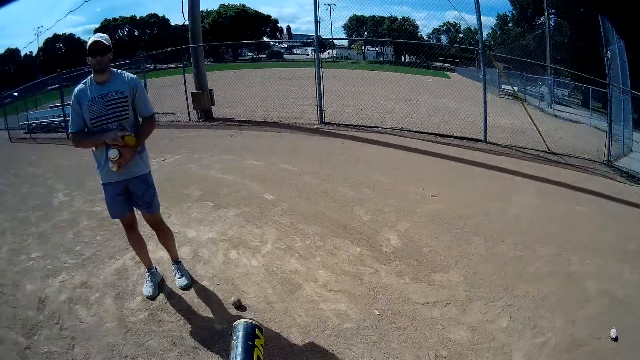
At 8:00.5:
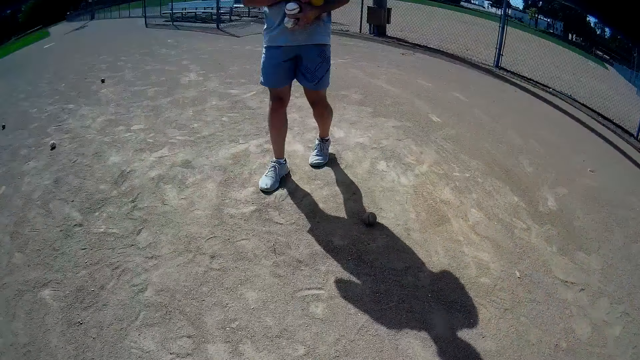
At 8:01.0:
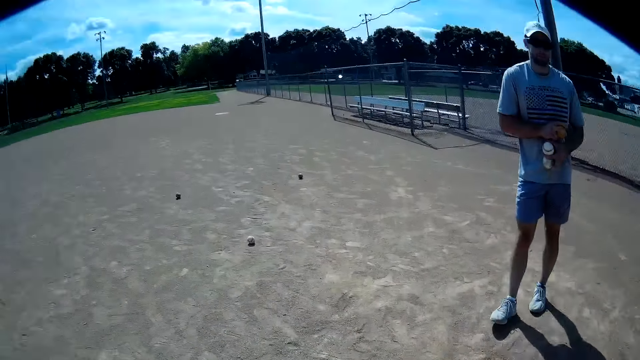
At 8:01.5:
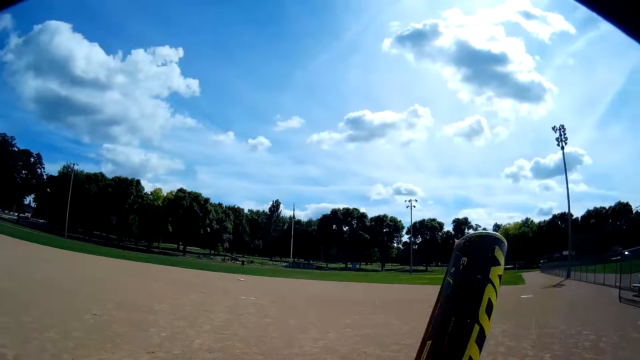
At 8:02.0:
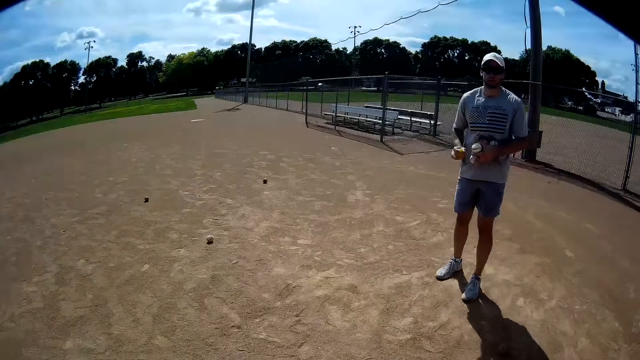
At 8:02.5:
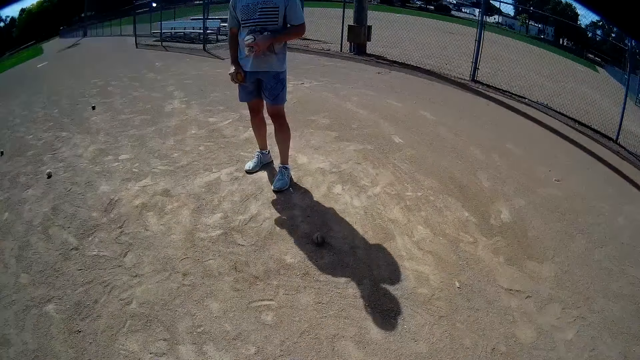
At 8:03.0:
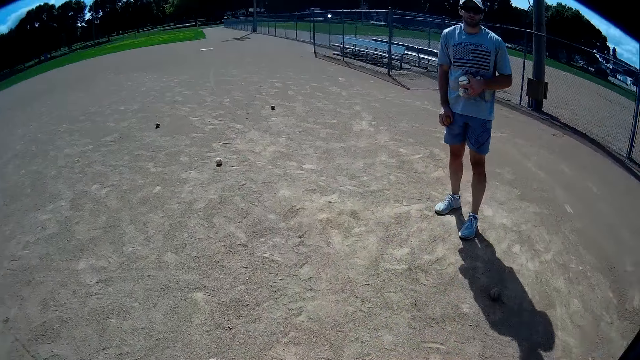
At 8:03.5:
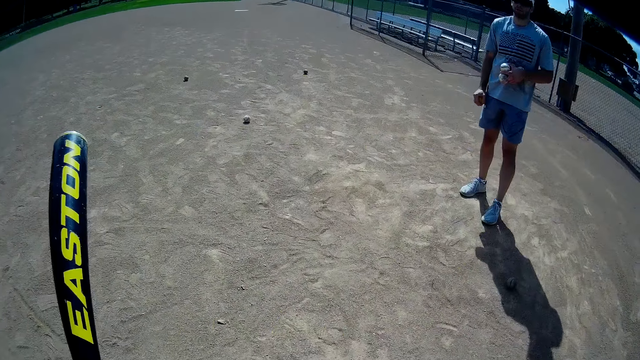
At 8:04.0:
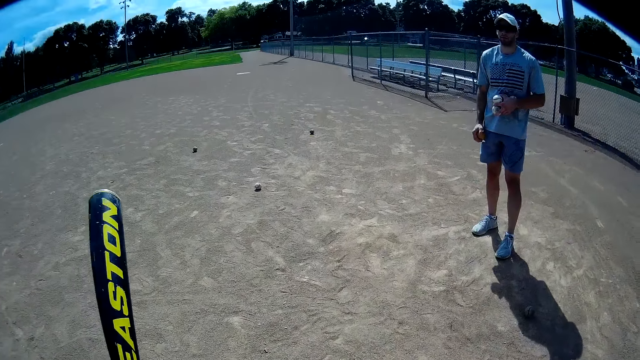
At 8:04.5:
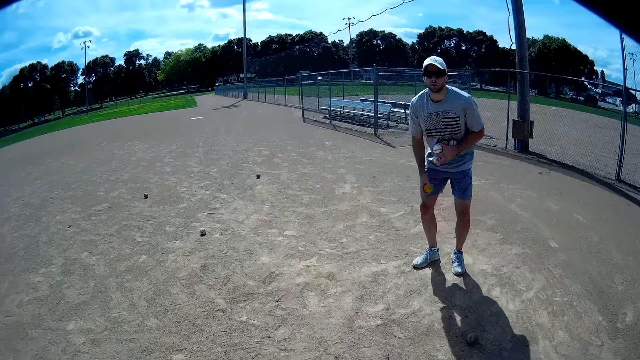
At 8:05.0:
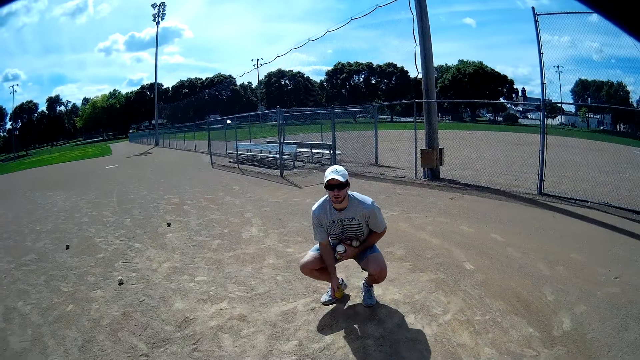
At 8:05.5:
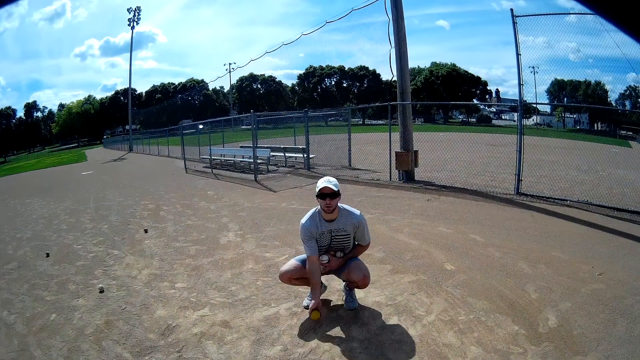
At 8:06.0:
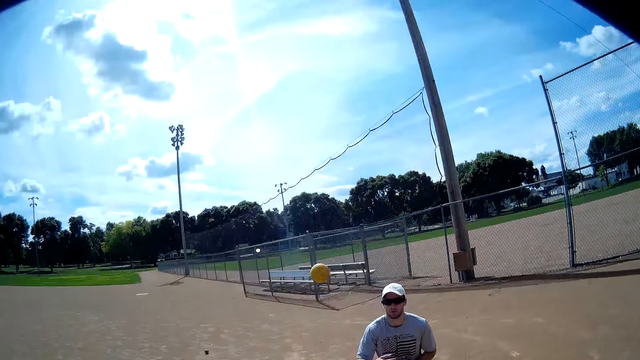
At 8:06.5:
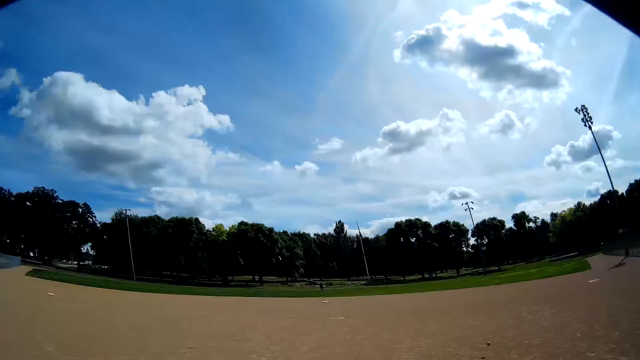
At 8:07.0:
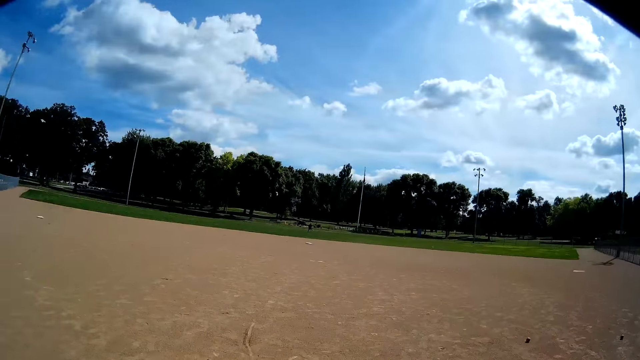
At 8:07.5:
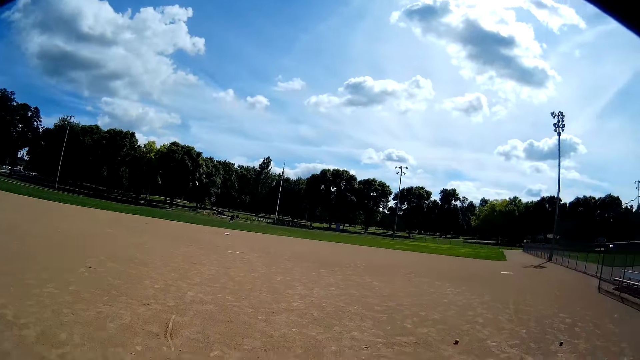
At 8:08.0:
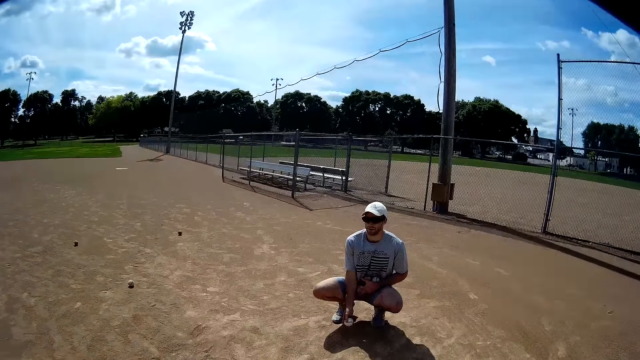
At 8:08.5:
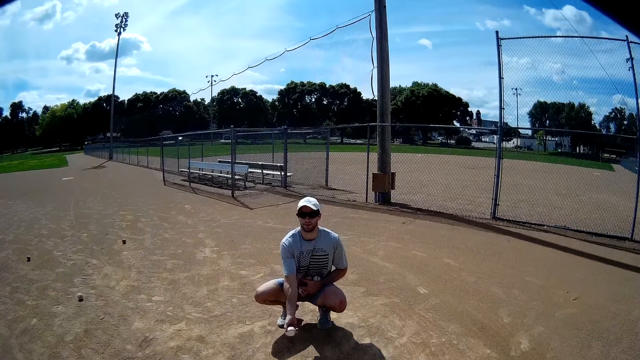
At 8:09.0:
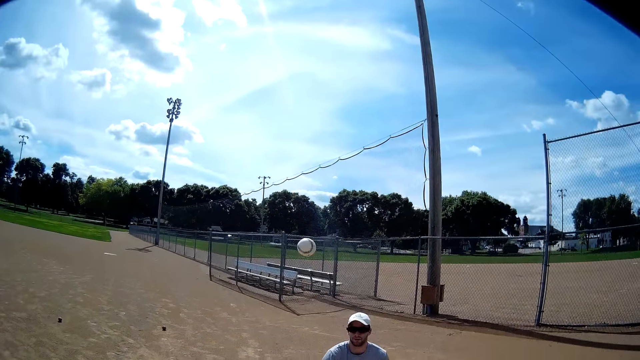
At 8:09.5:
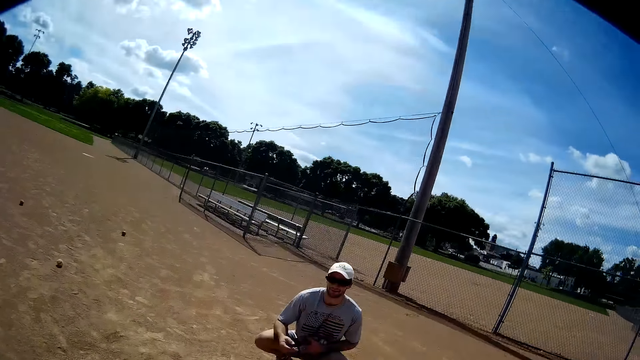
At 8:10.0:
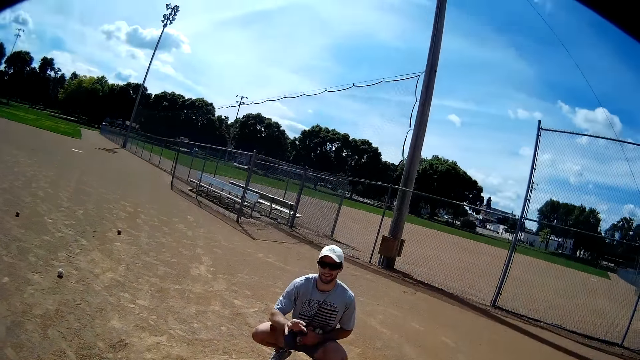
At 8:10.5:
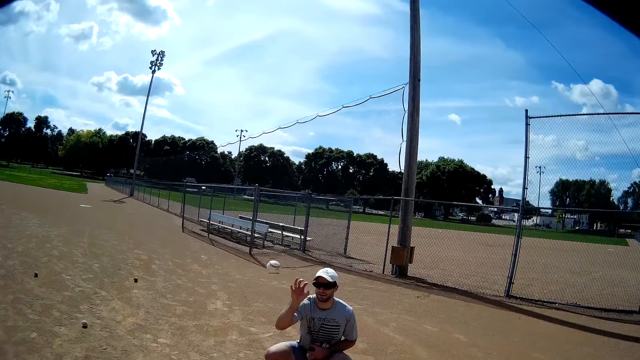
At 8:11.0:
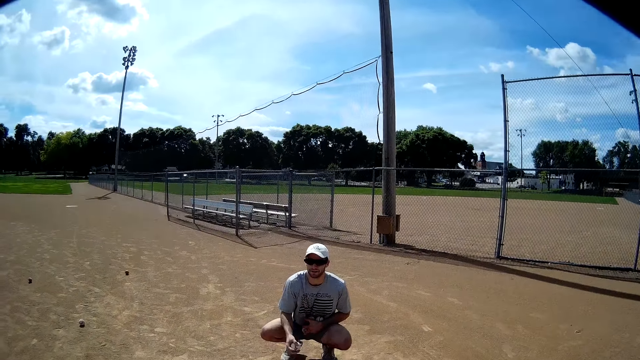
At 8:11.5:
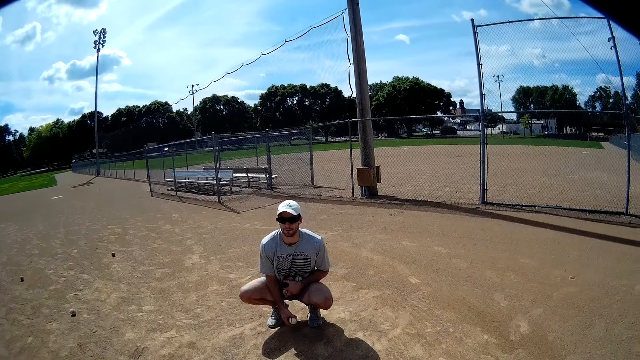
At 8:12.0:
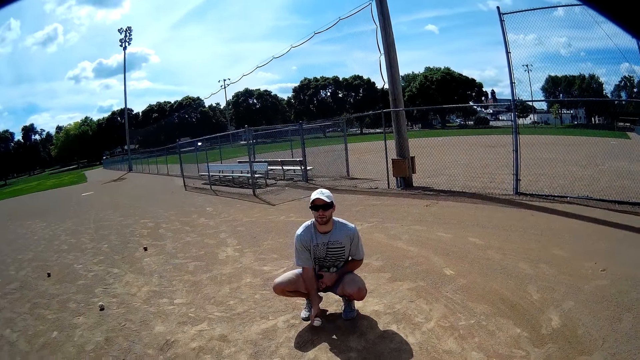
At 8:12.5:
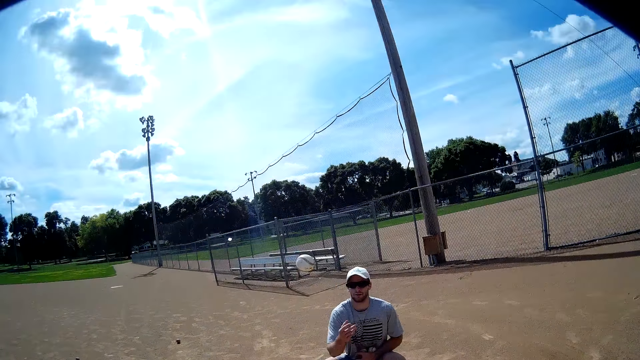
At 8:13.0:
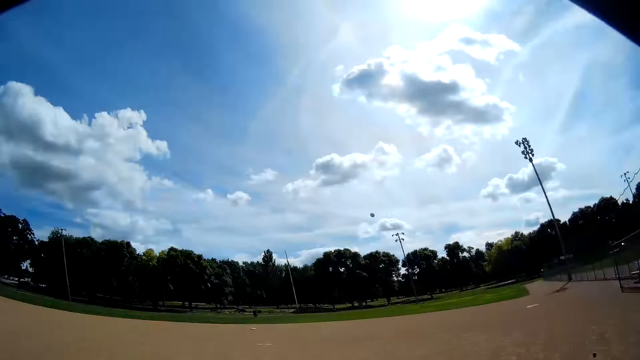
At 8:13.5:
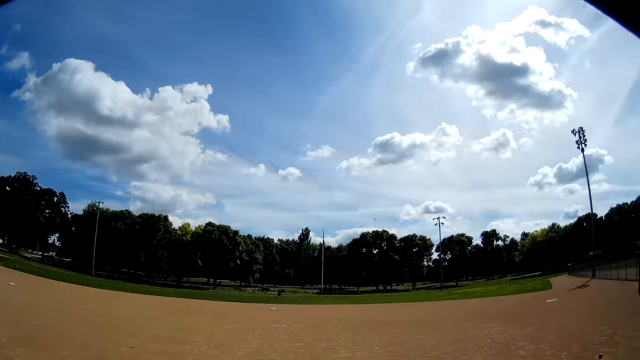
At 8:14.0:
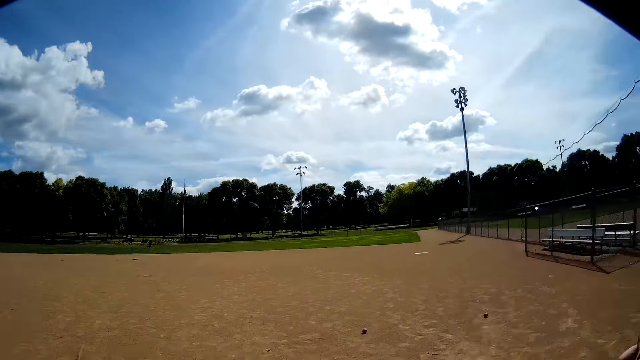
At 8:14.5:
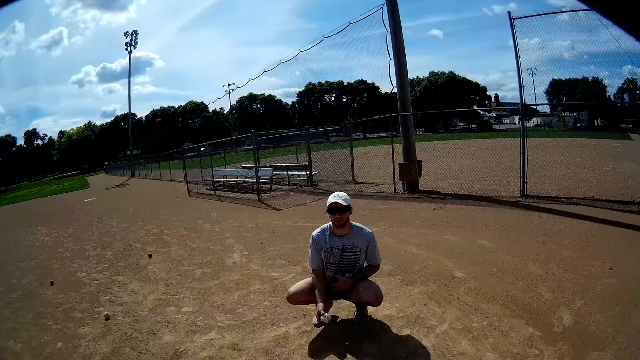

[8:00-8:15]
The camera wearer walks. They talk. A man bends to the ground. The man squats. The man throws a ball to the camera wearer. The camera wearer hits the ball with a baseball bat. The man throws the ball to the camera wearer. The camera wearer throws the ball. The man catches the ball. The man throws the ball to the camera wearer. The camera wearer hits the ball with the baseball bat.

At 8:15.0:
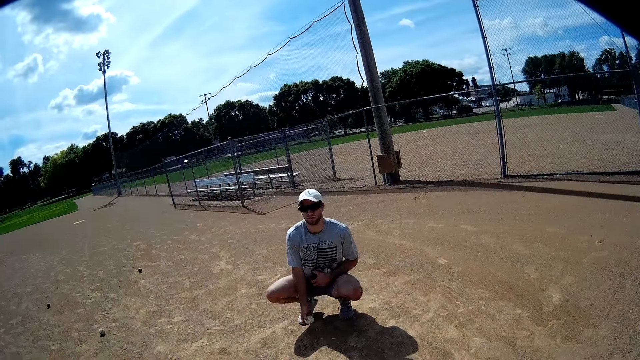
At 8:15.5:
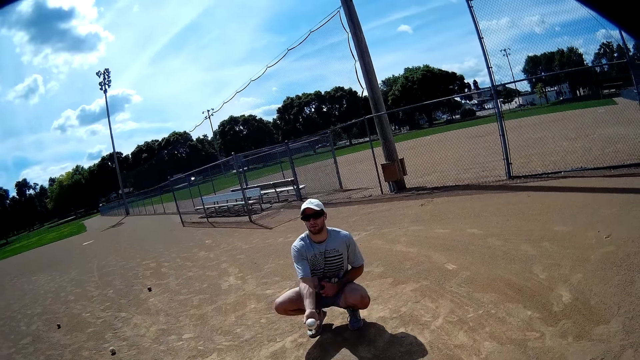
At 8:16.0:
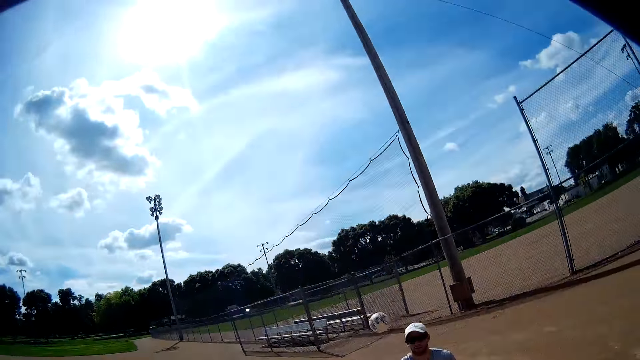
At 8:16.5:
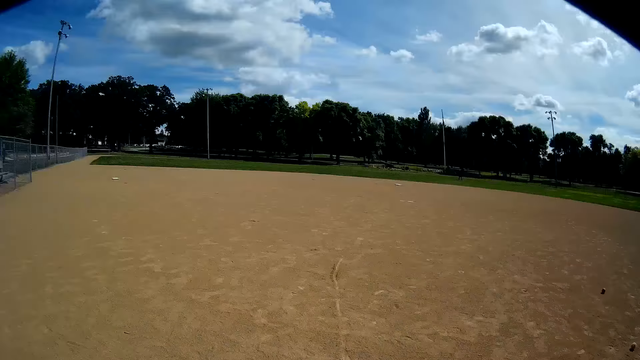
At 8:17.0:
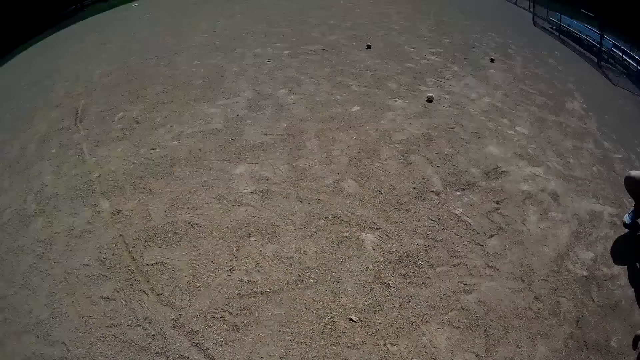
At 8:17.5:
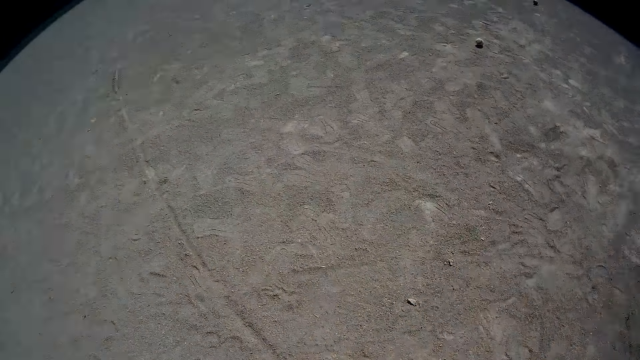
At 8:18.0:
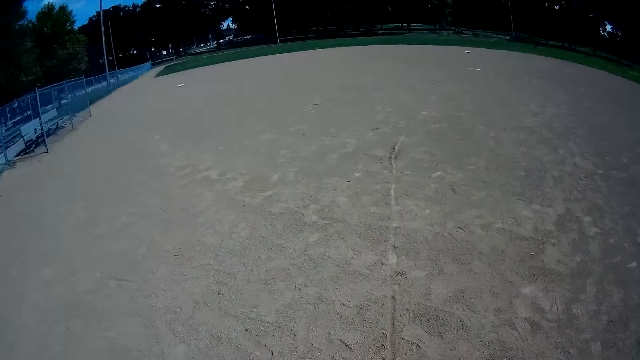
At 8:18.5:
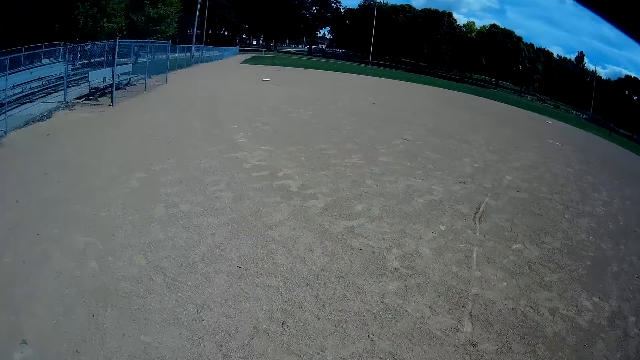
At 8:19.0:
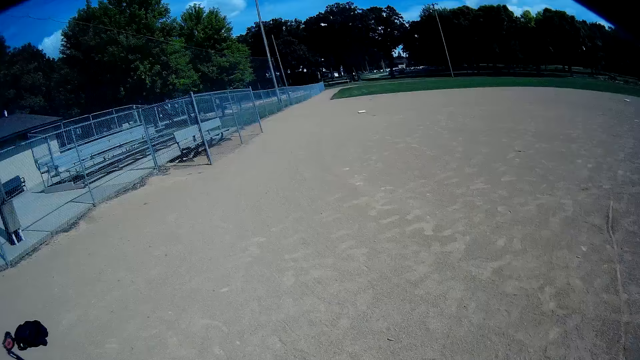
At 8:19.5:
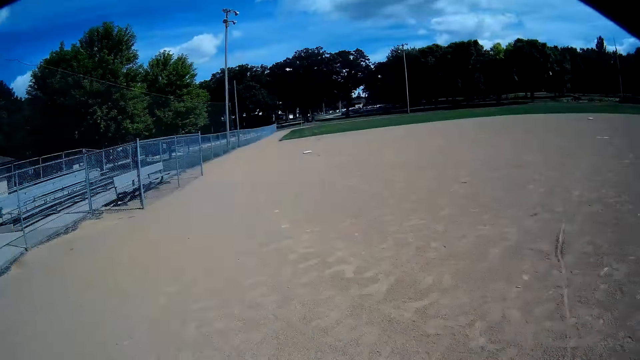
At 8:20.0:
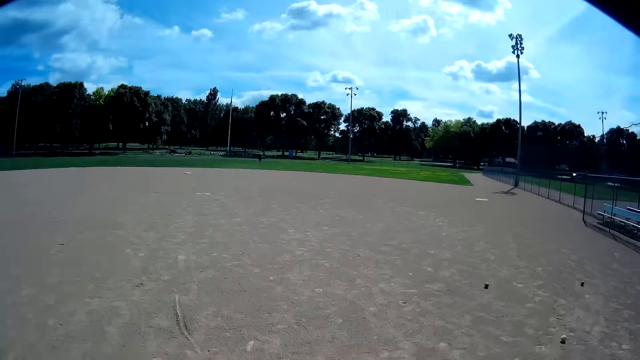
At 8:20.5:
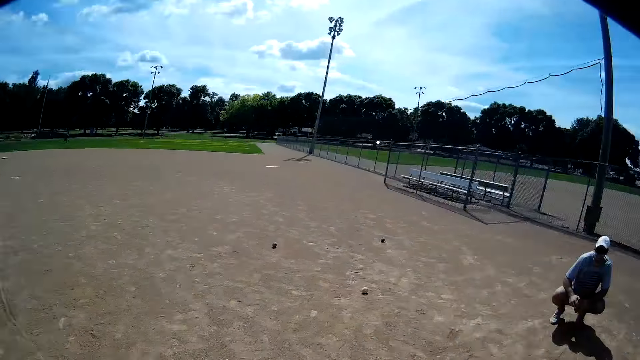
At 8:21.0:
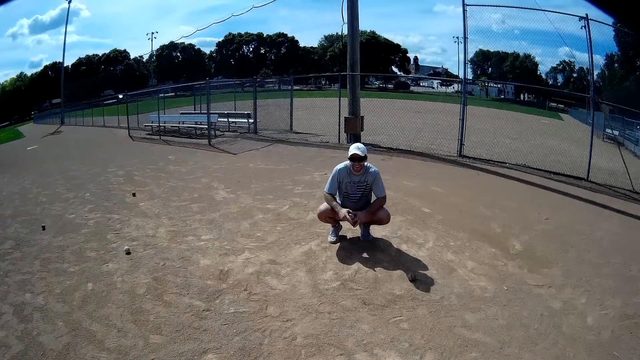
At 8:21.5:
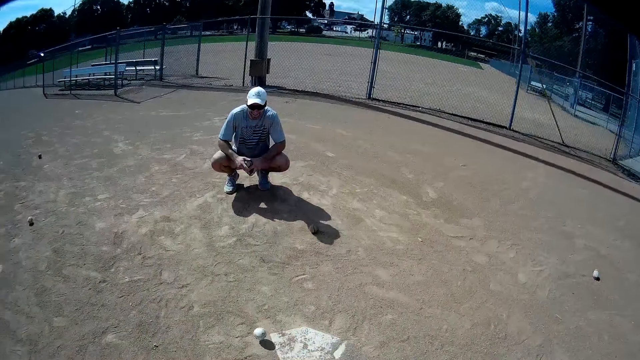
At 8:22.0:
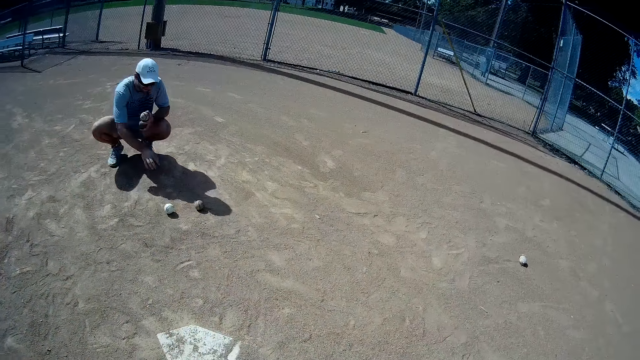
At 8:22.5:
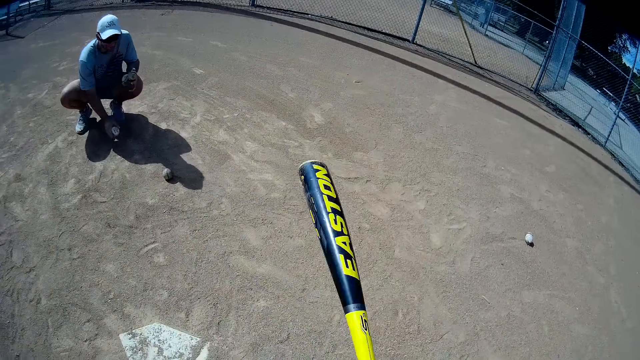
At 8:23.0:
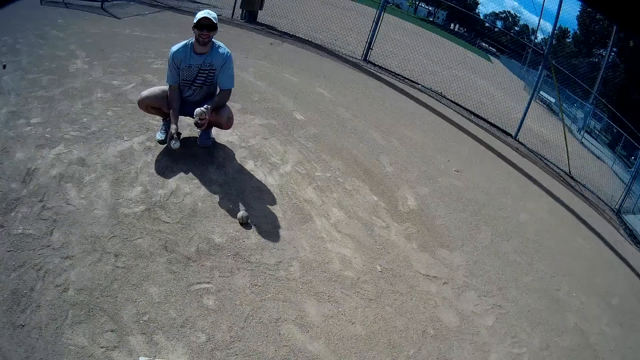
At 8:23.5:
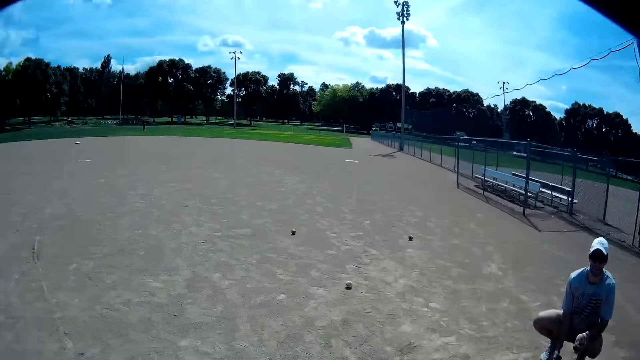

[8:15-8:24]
A man throws a ball to the camera wearer. The camera wearer swings the baseball bat in the air. They look around, talk, and throw the ball. The man picks up the ball on the floor. The man catches the ball.
